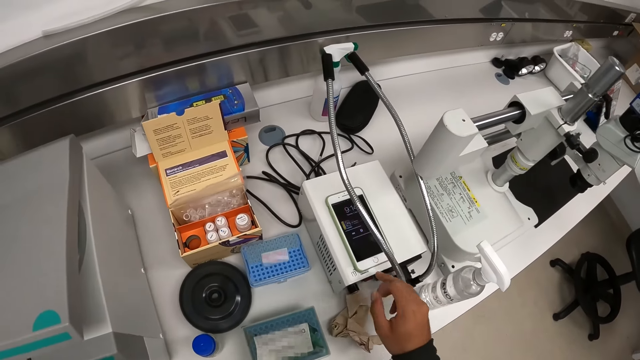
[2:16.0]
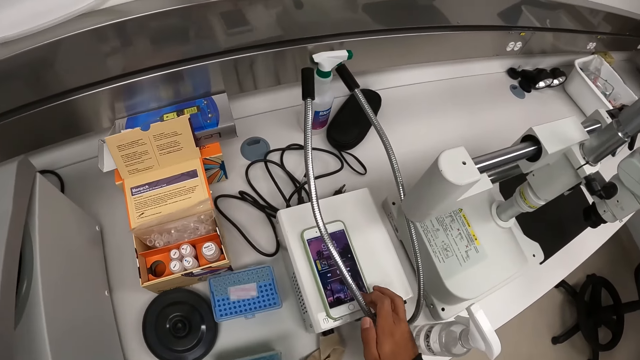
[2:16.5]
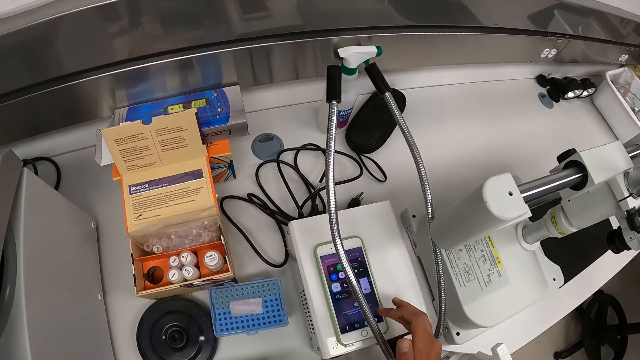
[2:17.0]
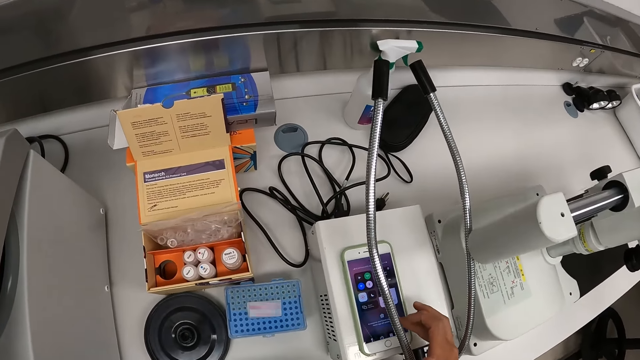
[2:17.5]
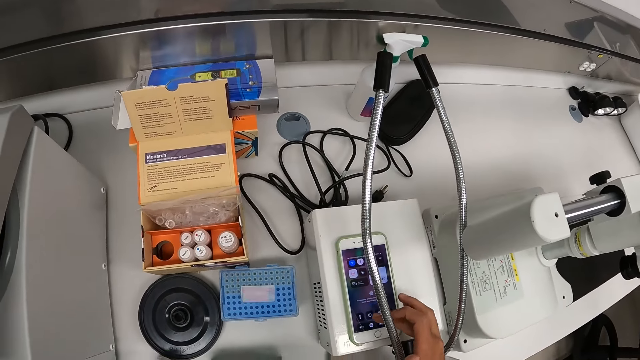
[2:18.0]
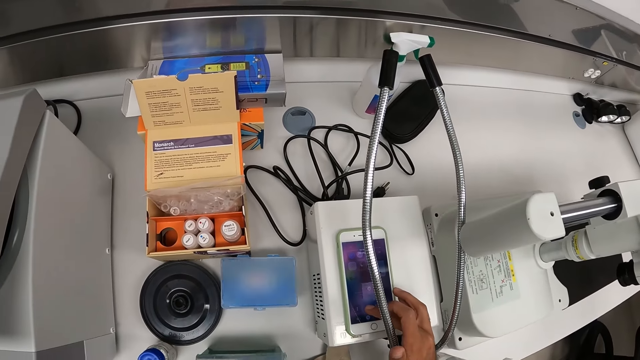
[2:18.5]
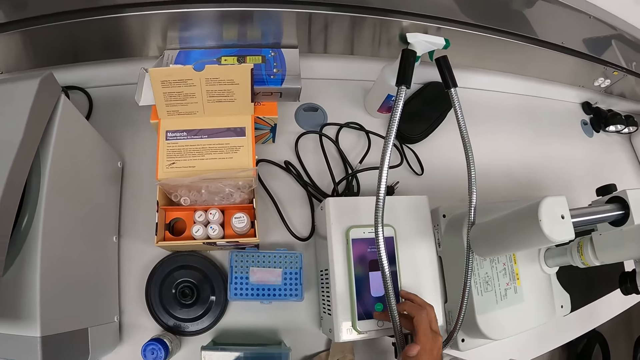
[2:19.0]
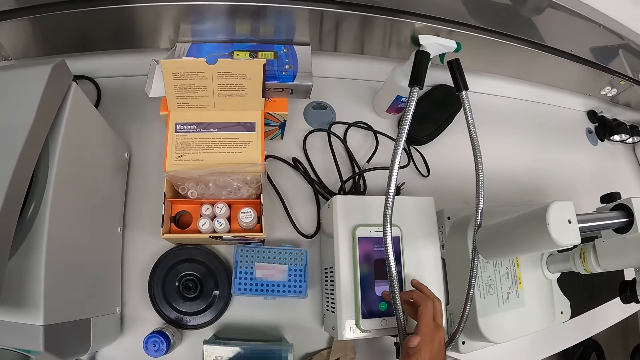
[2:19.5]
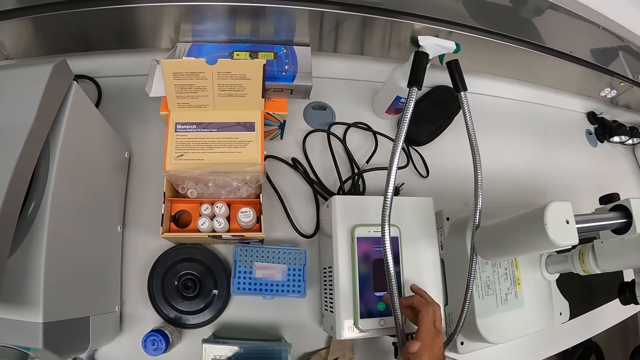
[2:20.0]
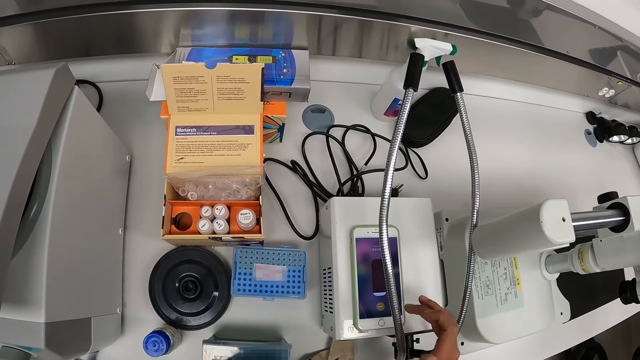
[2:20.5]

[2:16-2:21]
The camera wearer presses the phone on the stabilizer on the workbench with his right hand.

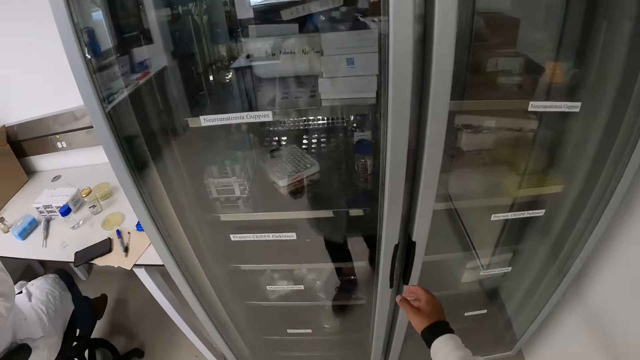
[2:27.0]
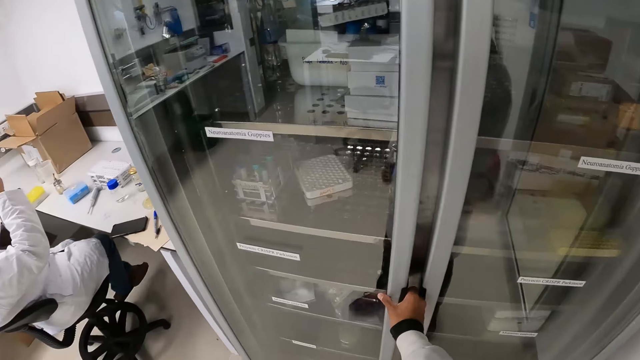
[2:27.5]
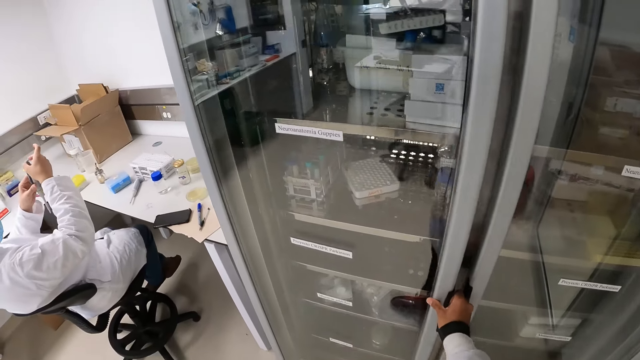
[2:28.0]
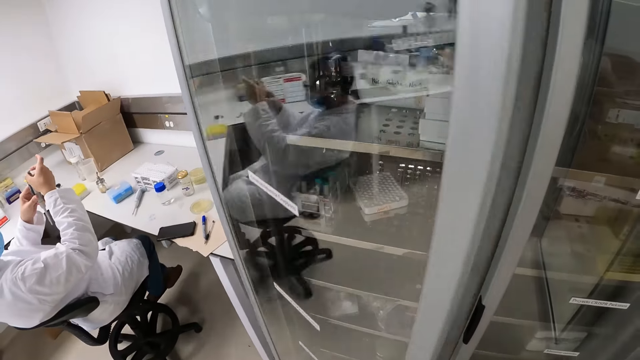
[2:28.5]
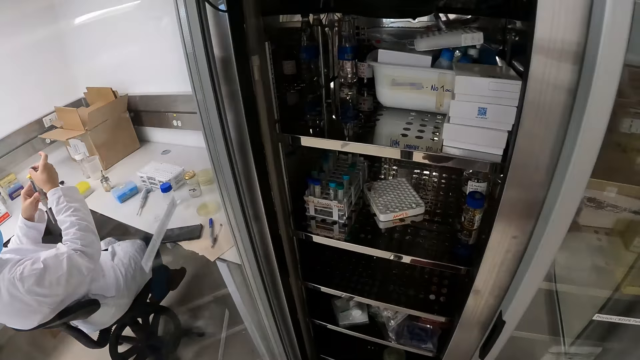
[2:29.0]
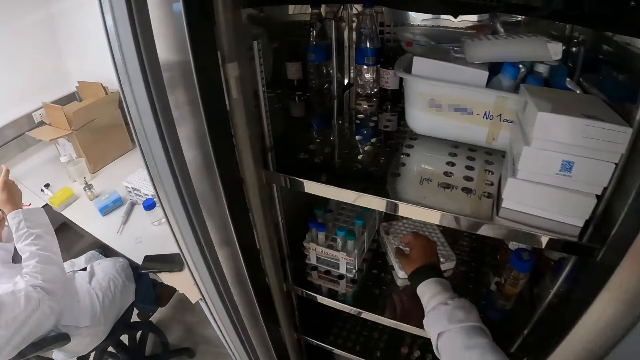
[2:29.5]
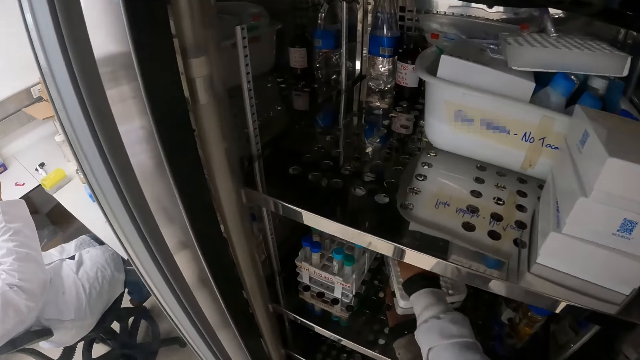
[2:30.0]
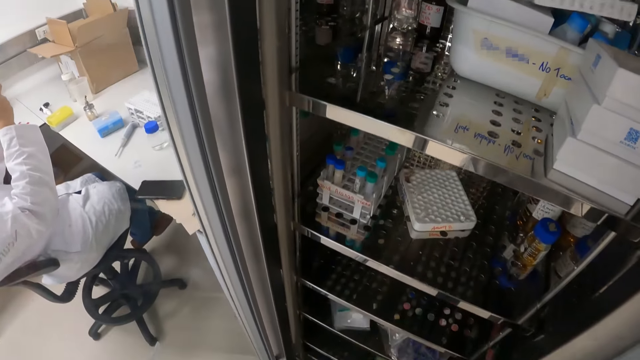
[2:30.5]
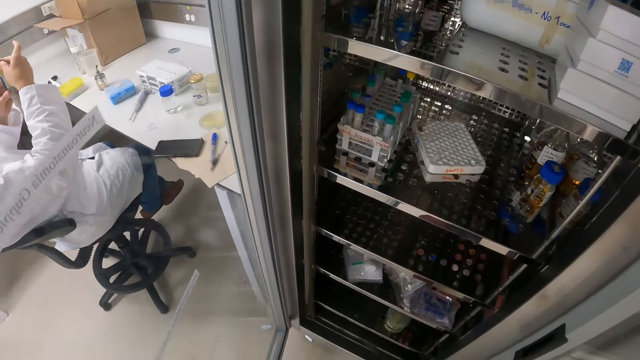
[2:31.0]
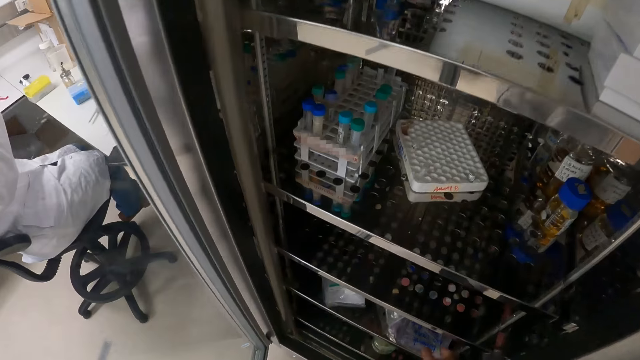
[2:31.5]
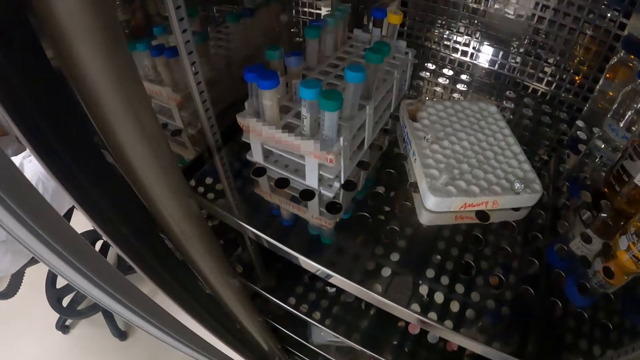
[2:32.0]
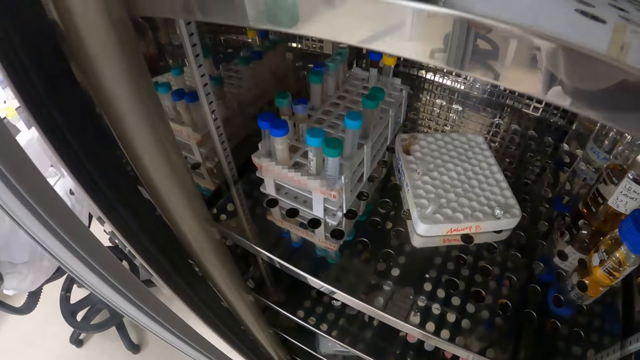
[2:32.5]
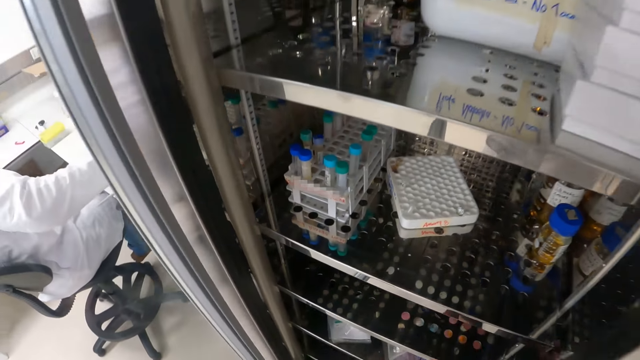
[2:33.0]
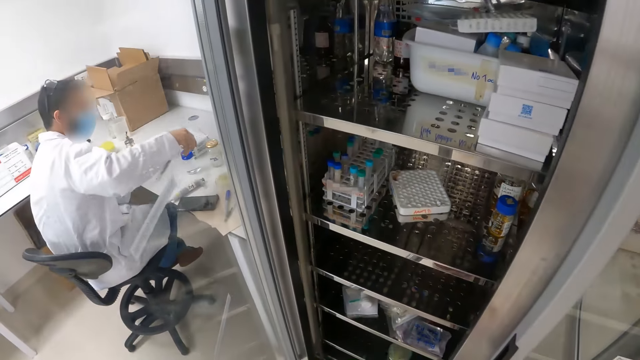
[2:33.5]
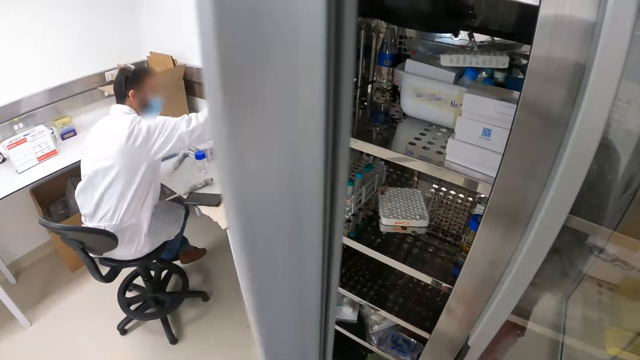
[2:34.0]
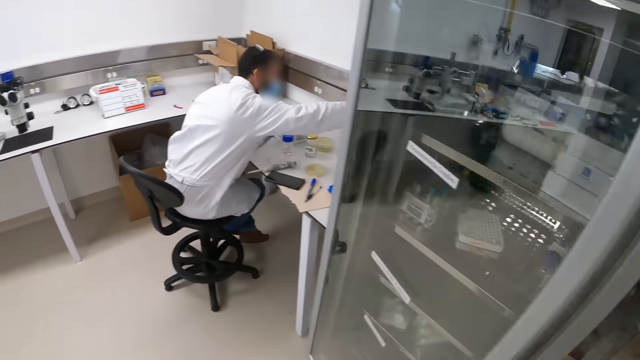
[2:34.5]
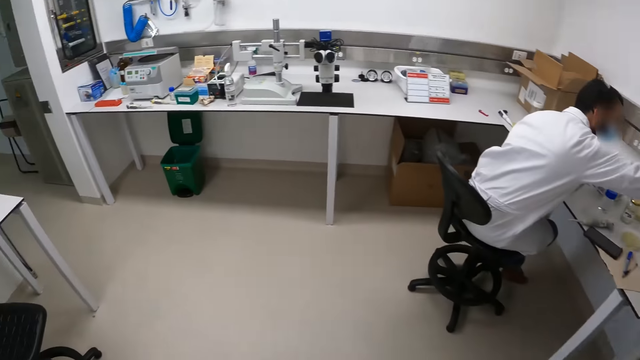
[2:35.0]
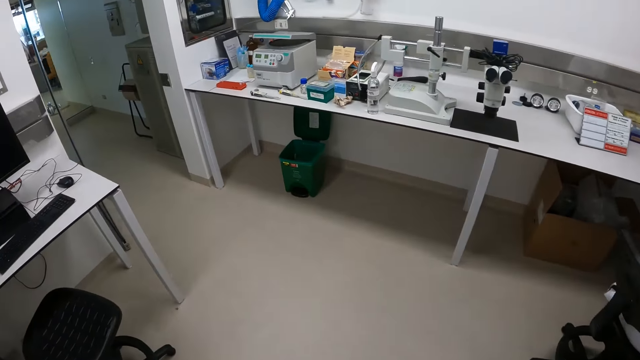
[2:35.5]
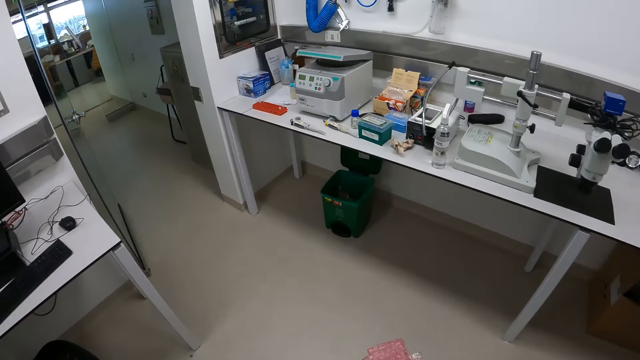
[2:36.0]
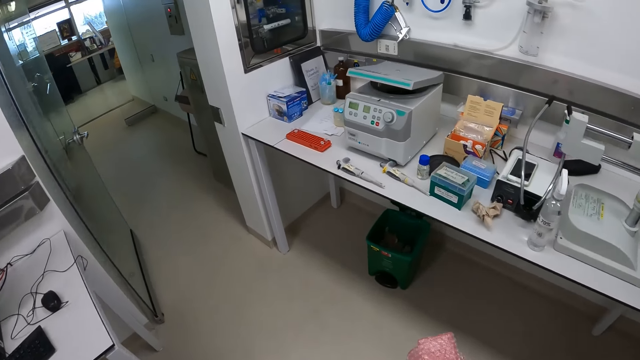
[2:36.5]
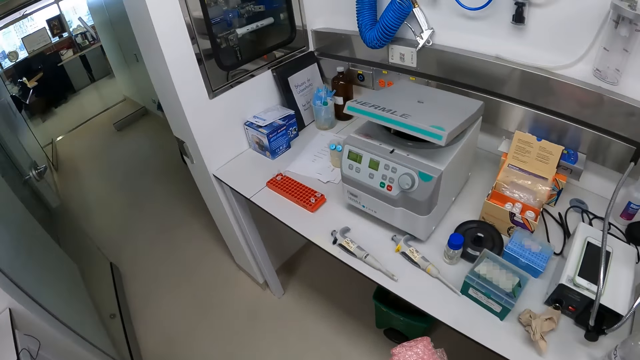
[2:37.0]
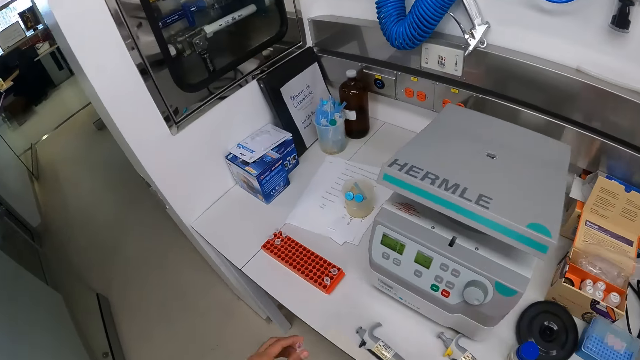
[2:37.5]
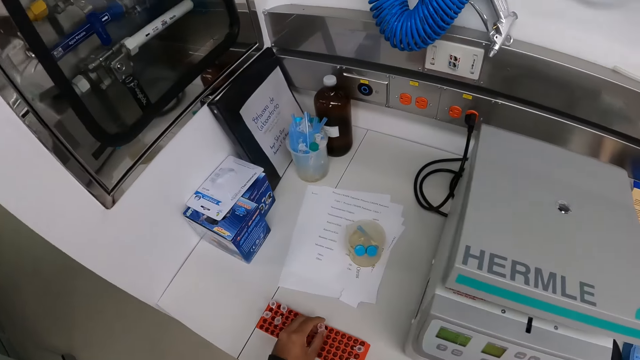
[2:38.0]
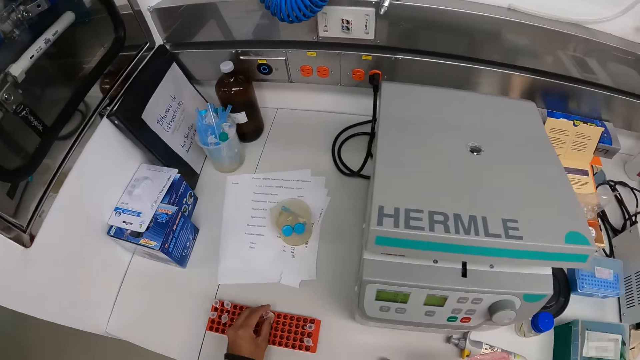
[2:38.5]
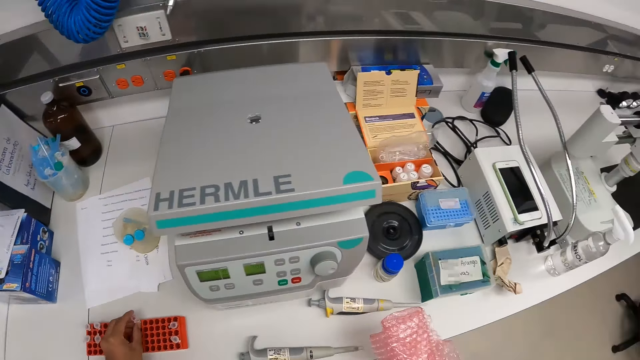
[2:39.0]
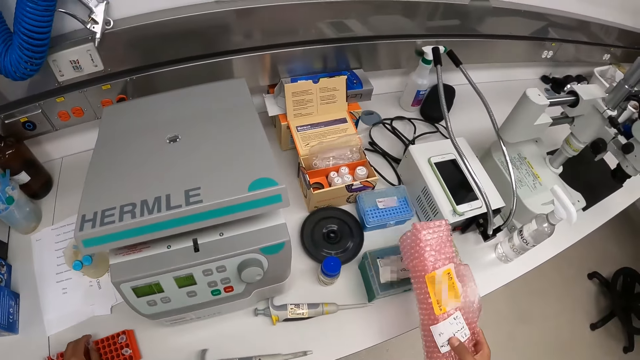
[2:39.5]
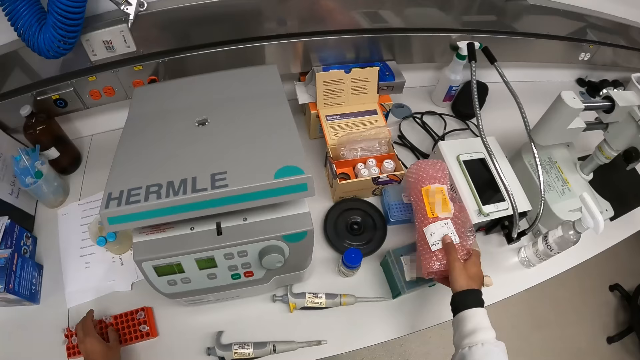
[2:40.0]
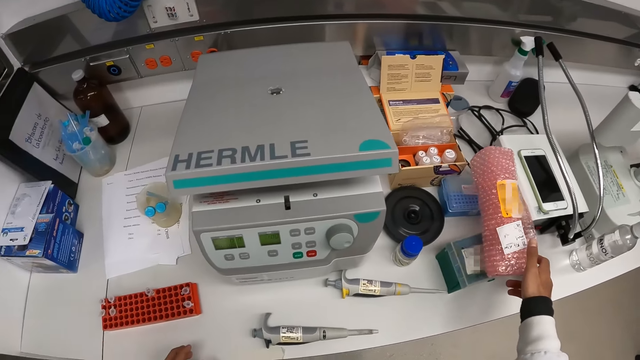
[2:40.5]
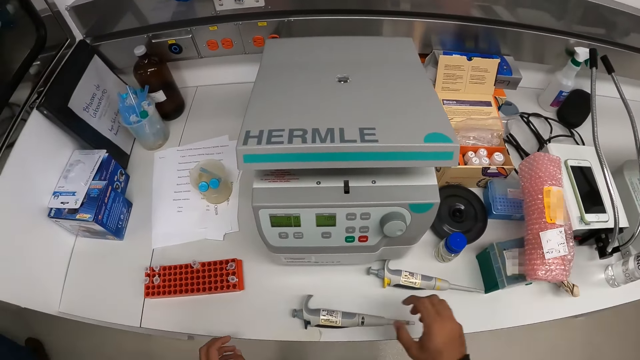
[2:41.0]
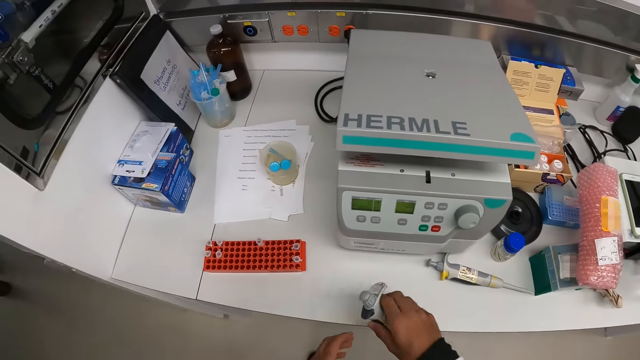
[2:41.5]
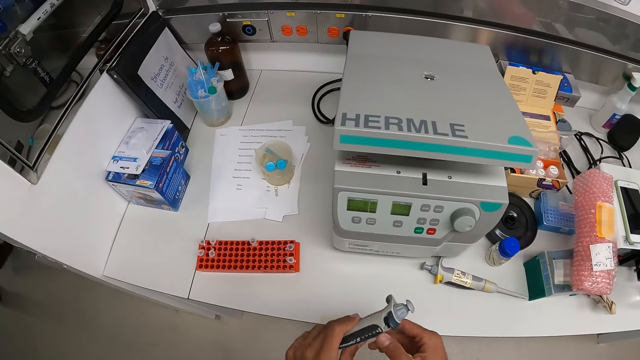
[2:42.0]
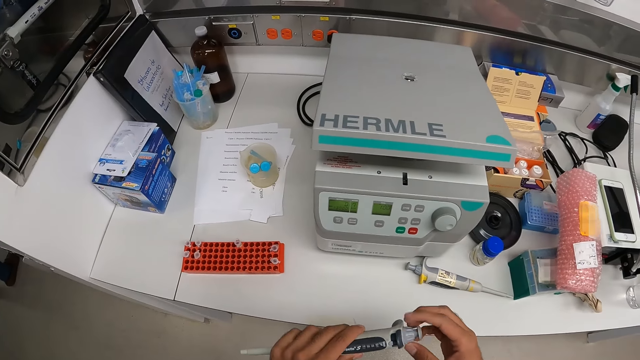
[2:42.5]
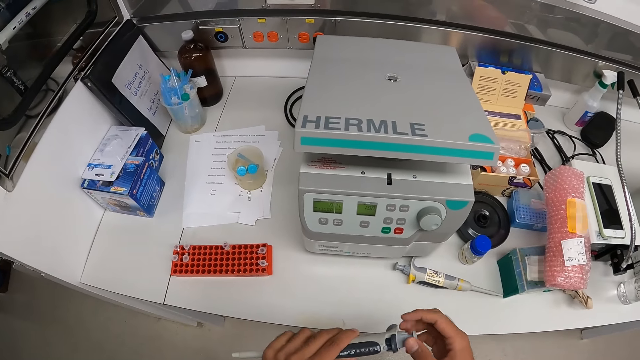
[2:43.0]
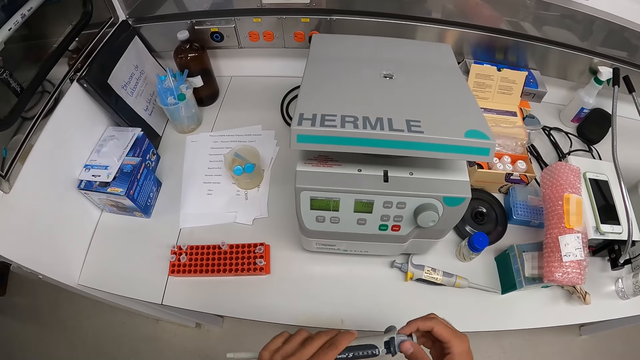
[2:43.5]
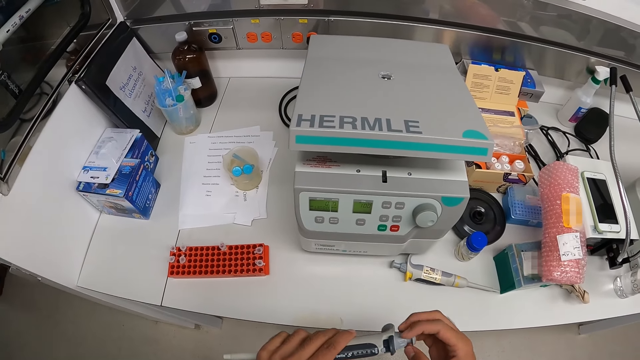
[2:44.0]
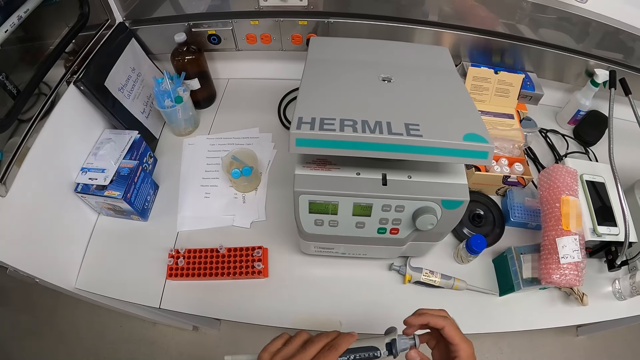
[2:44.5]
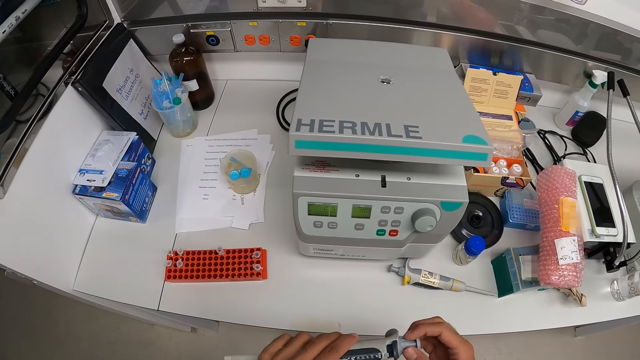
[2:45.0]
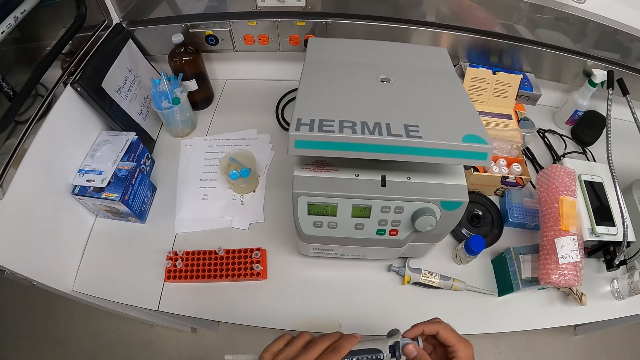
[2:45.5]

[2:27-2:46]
The camera wearer opens a wardrobe with his right hand. He picks a test tube from a rack in the wardrobe with his right hand. He picks a bubble wrap from the wardrobe with his right hand. The man drops the pipette in his right hand on the workbench. The camera wearer closes the wardrobe with his left hand. He moves around. He drops the test tube in his left hand into the rack on the workbench. He drops the bubble wrap in his right hand on the workbench. He picks the pipette from the workbench with his right hand. He unfastens something. He holds the pipette in both hands. He adjusts the pipette filler with his right hand.
